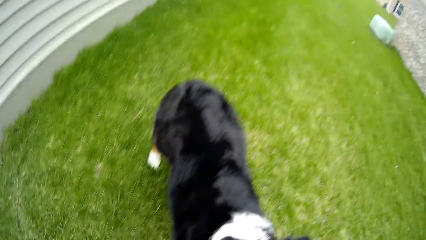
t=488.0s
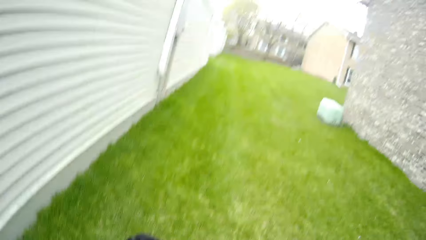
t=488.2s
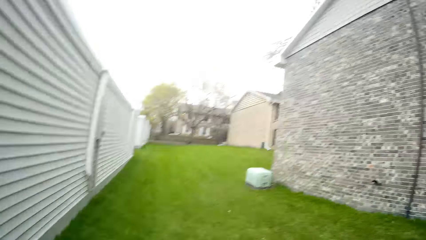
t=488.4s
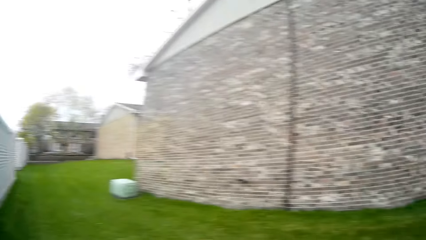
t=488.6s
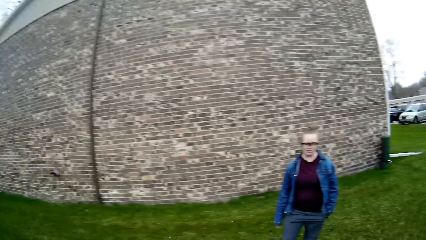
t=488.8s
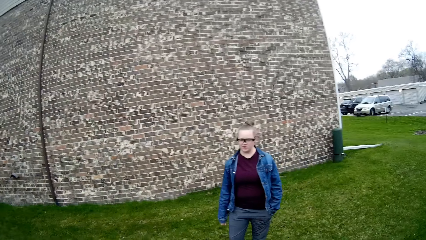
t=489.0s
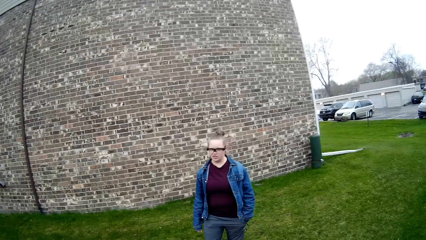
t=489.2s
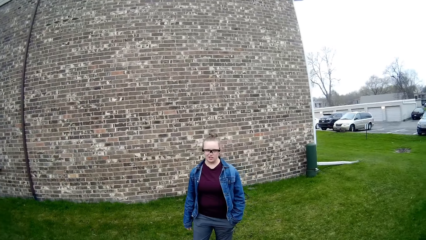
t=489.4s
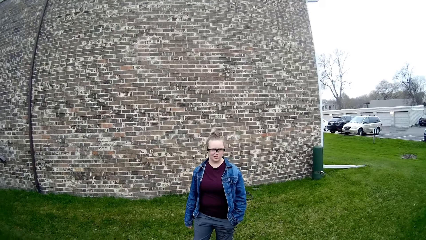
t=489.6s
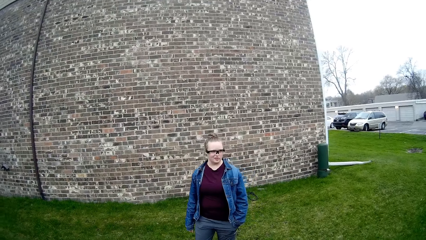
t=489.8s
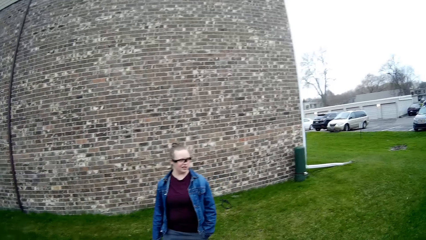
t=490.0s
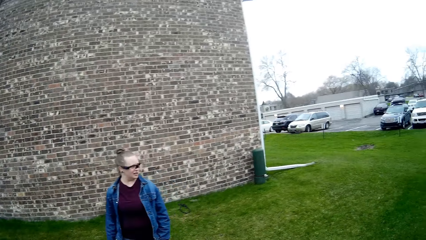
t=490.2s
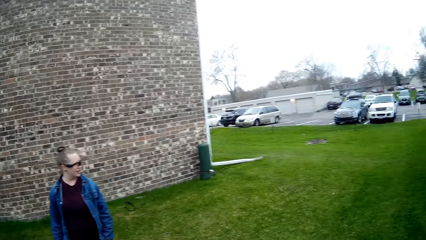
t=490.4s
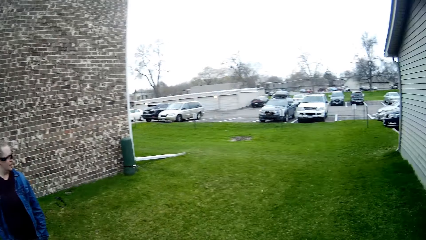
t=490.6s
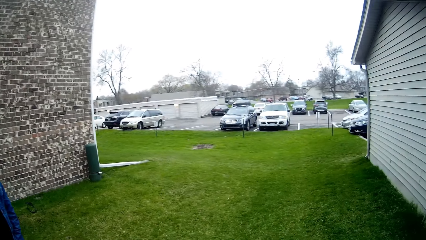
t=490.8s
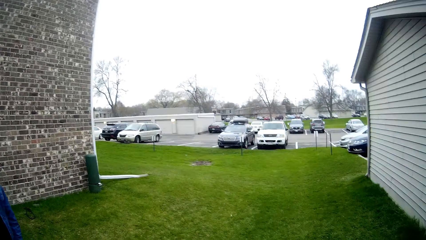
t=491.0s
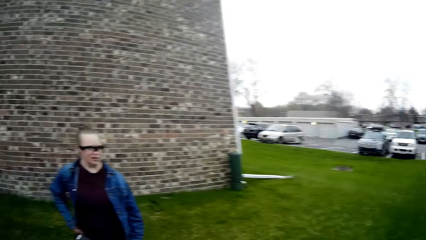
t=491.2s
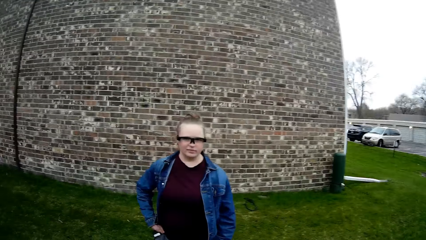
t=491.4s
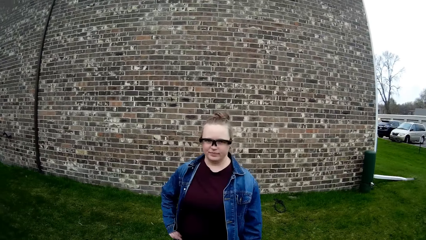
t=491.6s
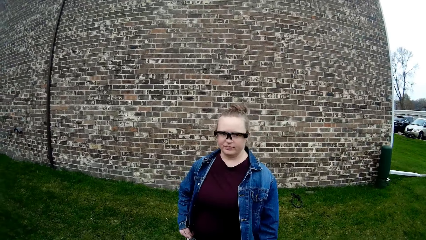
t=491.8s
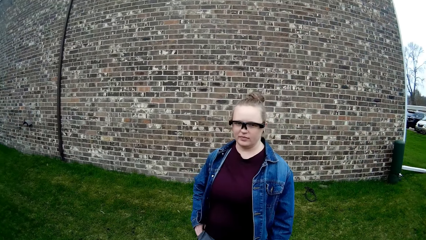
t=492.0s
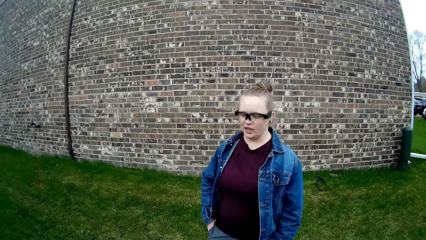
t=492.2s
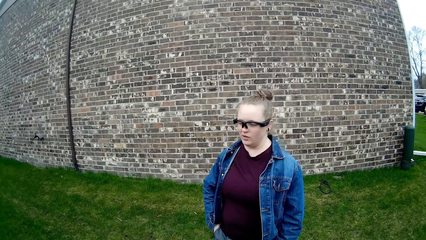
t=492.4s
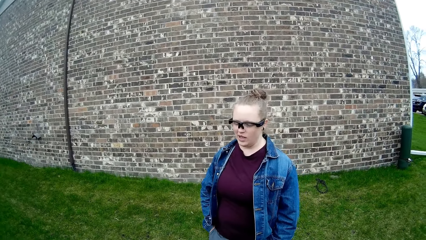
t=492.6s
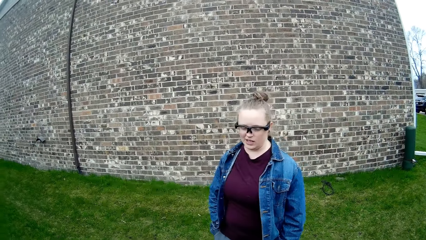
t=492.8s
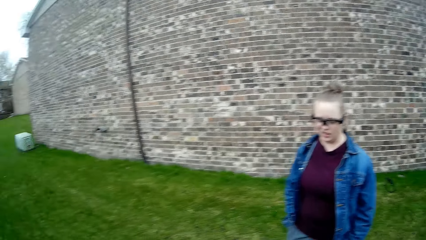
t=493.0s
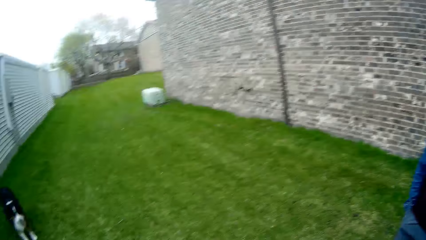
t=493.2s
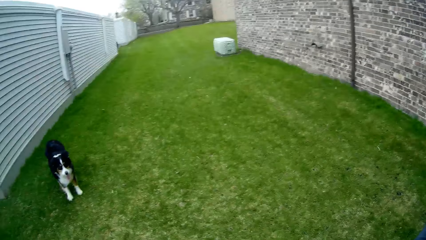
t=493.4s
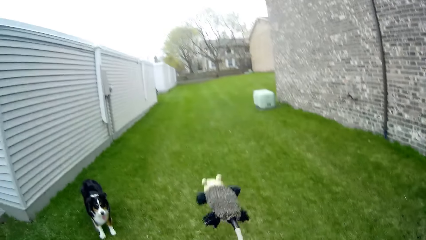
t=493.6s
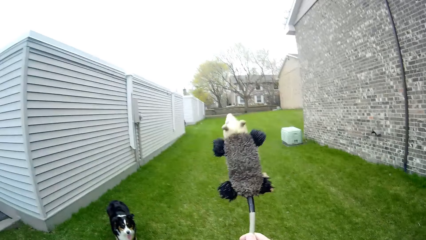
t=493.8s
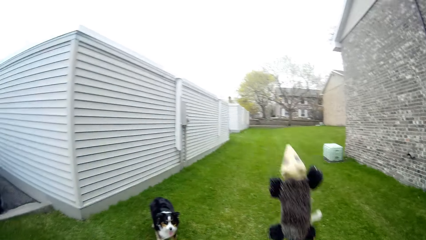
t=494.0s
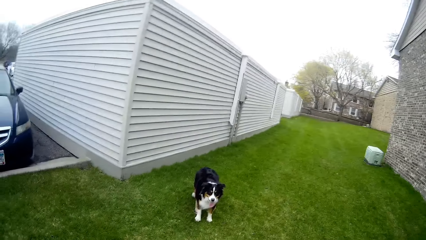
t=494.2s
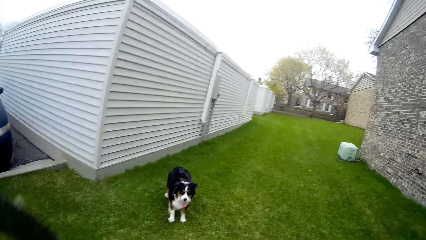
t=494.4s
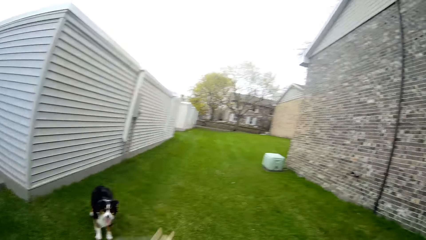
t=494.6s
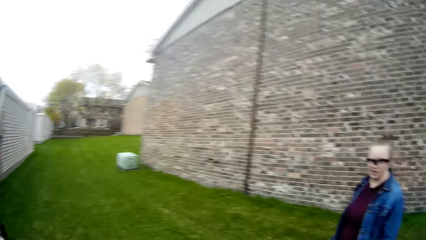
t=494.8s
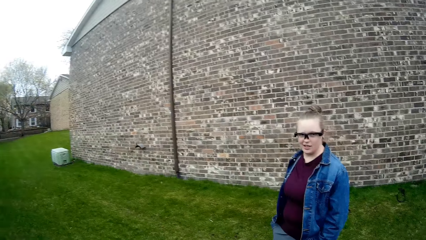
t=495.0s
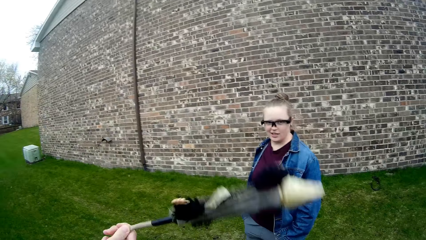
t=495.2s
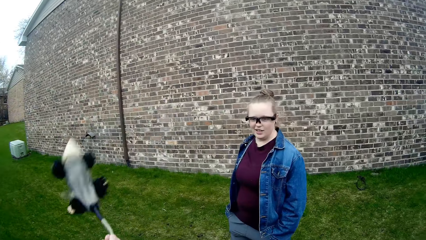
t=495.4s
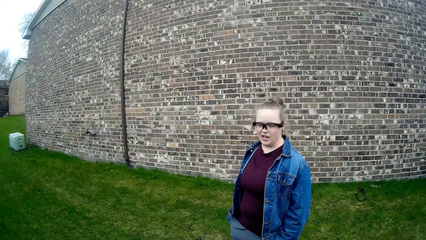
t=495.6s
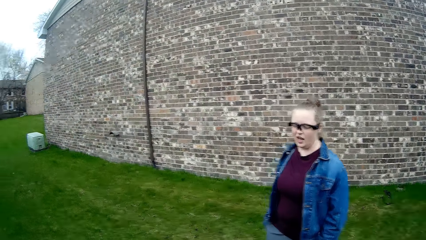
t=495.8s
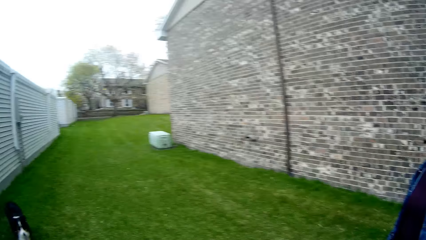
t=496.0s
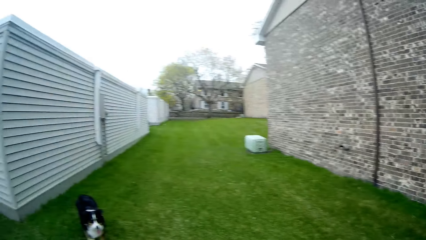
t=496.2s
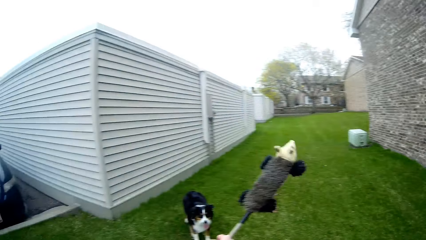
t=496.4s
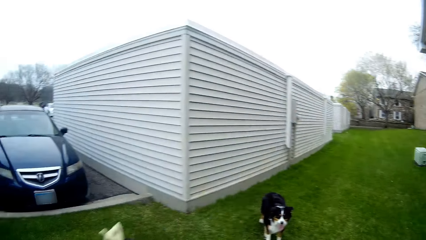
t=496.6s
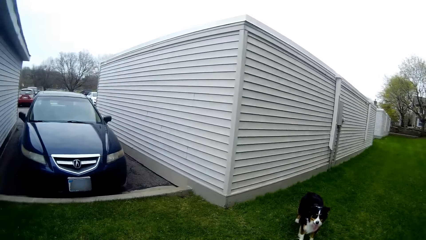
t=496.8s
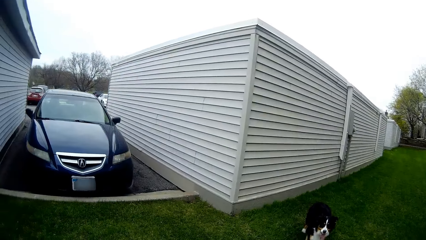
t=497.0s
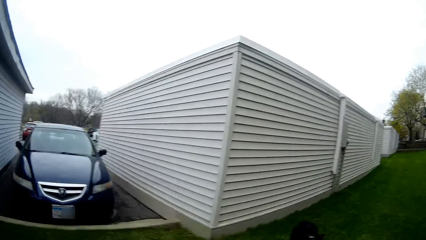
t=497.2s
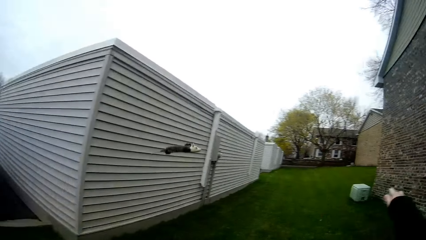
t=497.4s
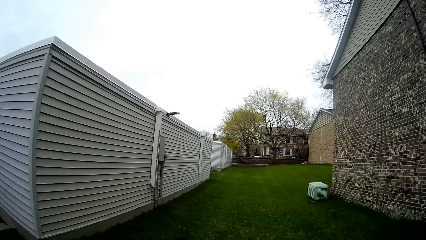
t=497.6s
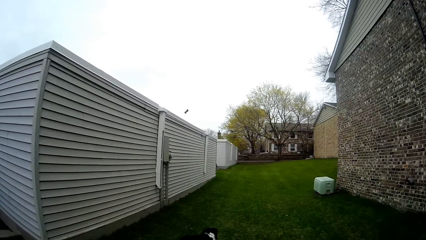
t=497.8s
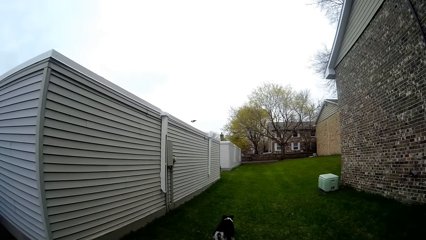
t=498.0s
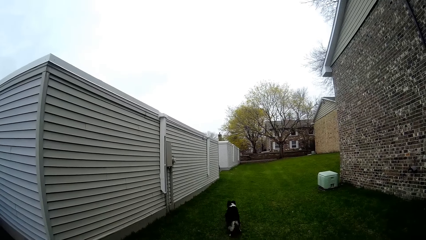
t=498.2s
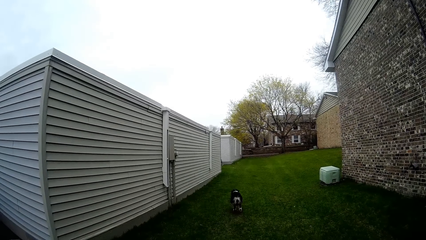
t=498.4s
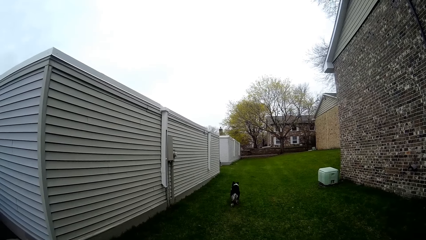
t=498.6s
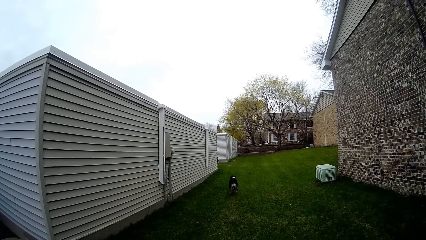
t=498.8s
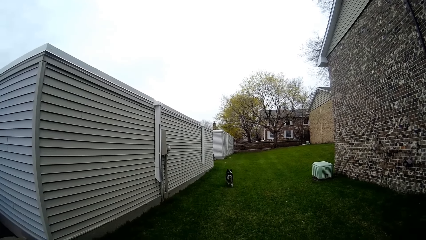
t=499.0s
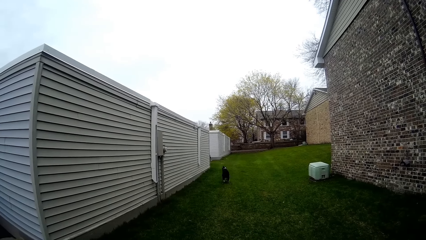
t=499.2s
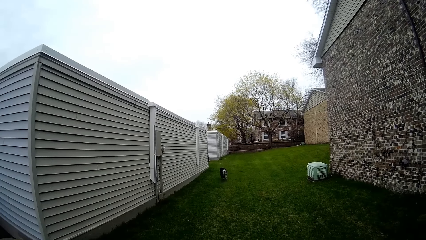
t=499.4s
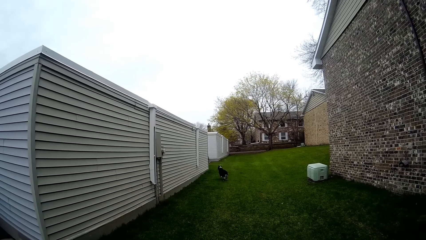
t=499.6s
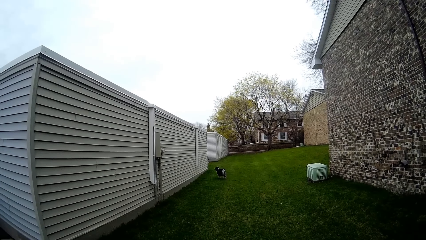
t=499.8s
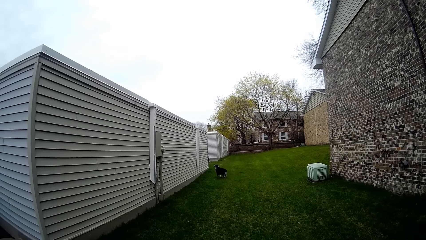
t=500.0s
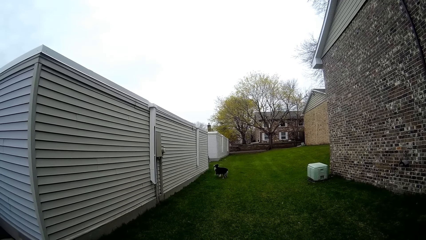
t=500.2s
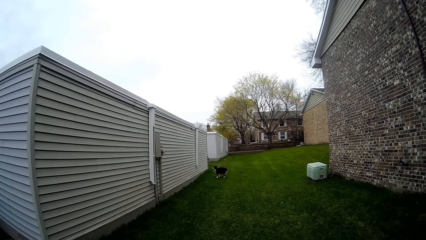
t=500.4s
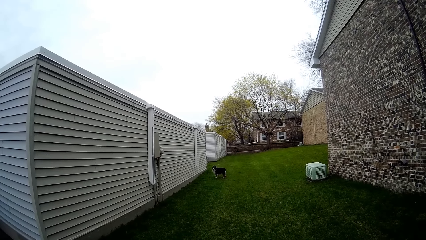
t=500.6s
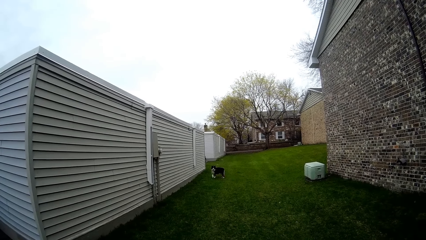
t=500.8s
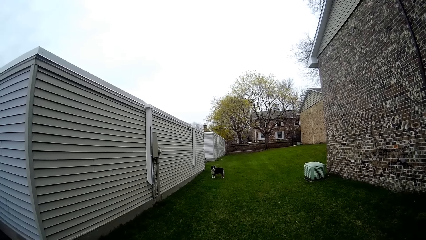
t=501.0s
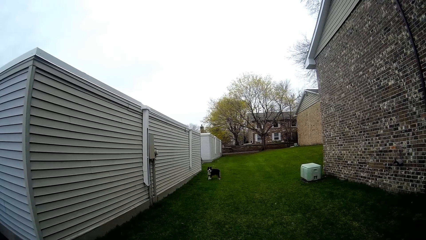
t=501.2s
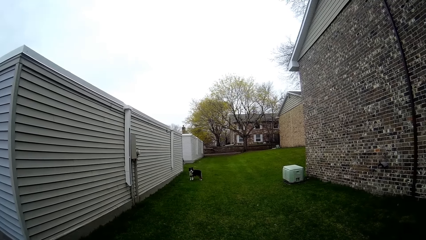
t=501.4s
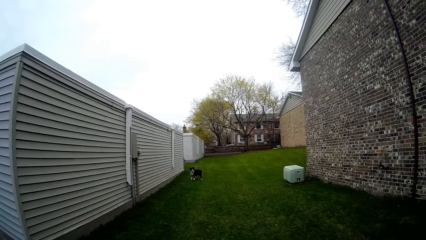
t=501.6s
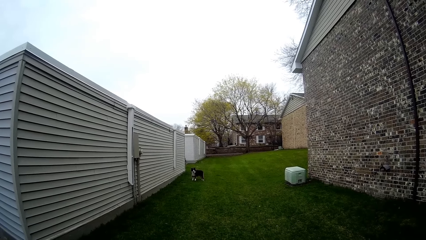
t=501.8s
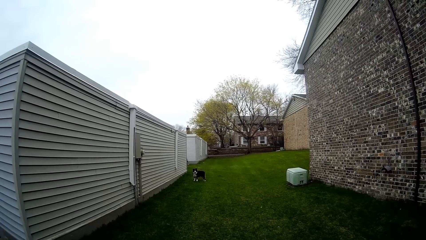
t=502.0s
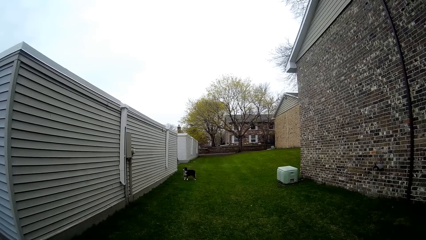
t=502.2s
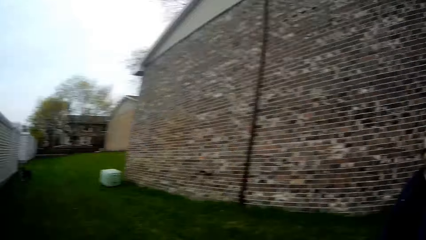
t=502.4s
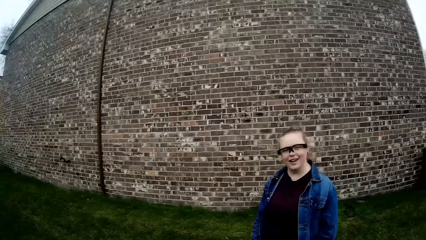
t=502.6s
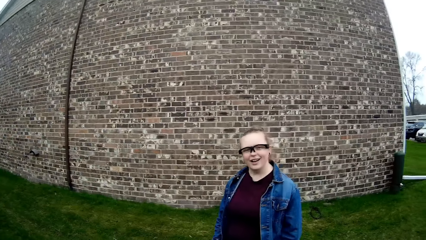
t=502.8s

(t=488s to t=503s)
The camera wearer swings the dog toy with his right hand. He throws the dog toy at the dog with his right hand.
